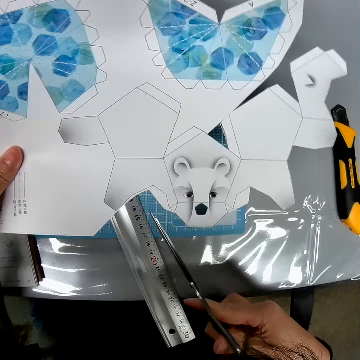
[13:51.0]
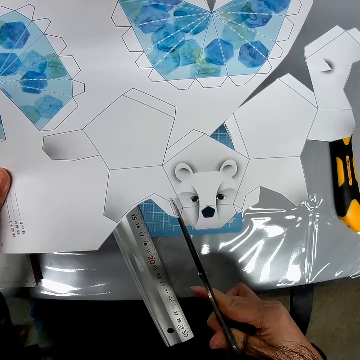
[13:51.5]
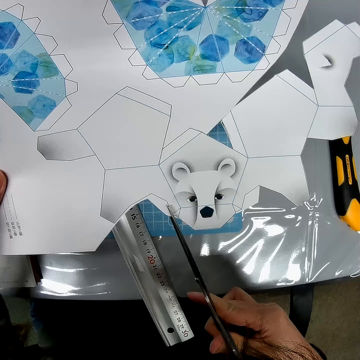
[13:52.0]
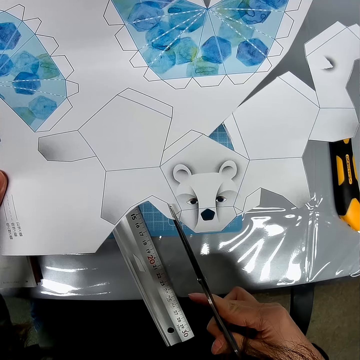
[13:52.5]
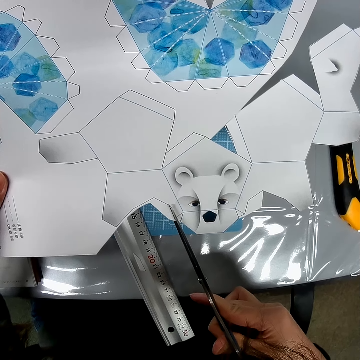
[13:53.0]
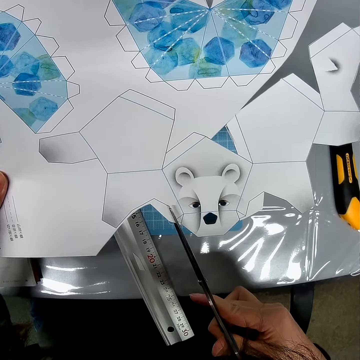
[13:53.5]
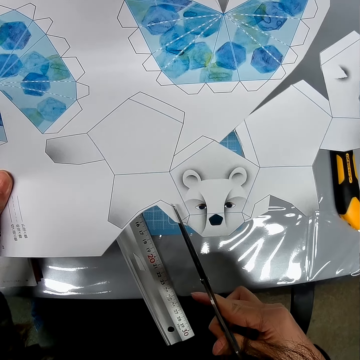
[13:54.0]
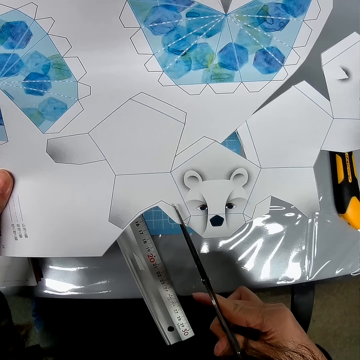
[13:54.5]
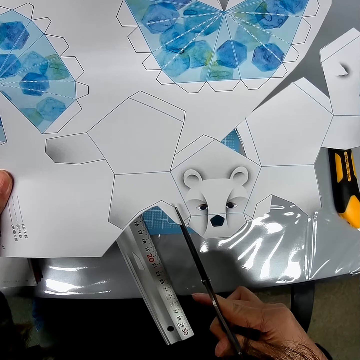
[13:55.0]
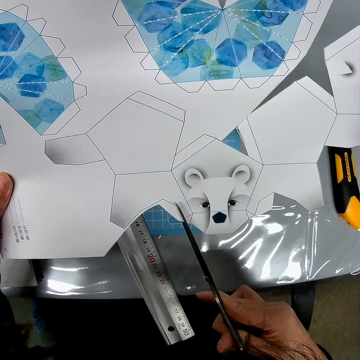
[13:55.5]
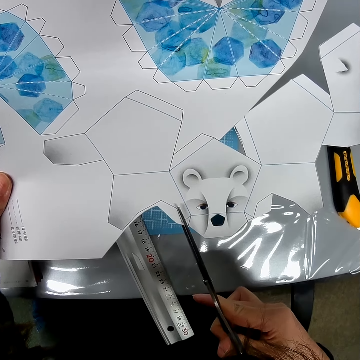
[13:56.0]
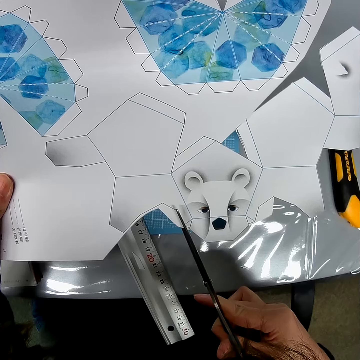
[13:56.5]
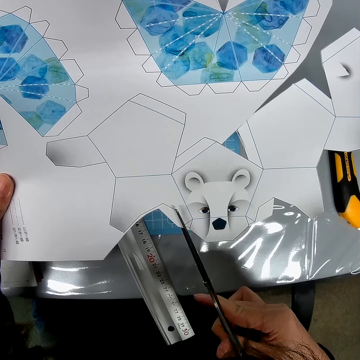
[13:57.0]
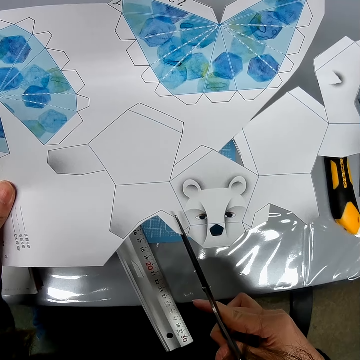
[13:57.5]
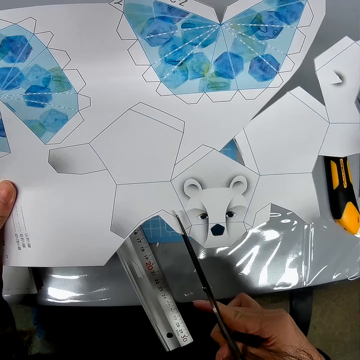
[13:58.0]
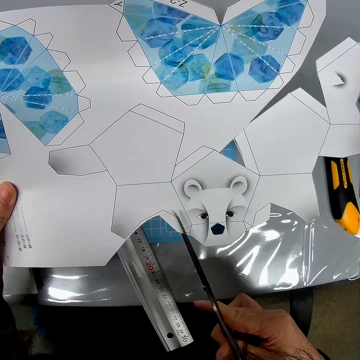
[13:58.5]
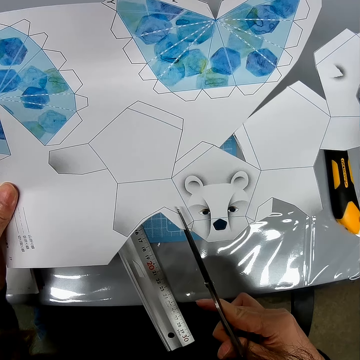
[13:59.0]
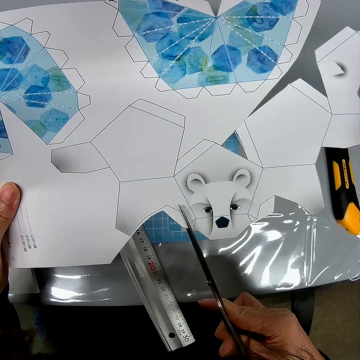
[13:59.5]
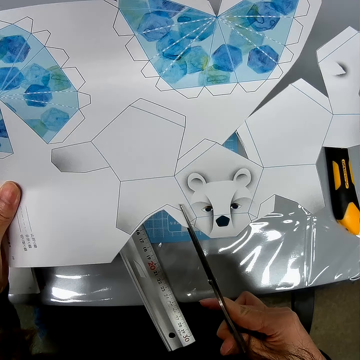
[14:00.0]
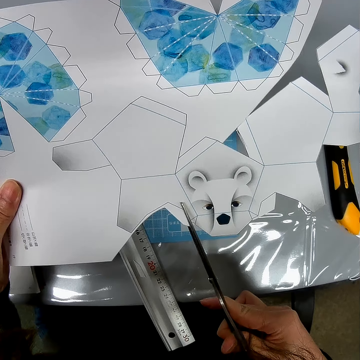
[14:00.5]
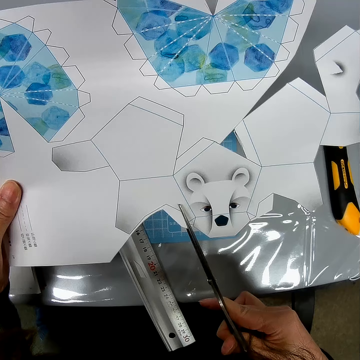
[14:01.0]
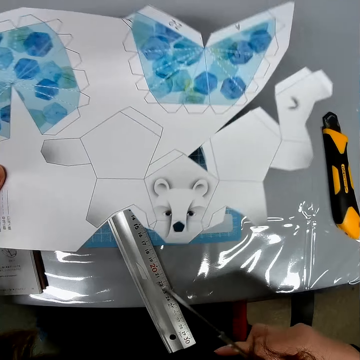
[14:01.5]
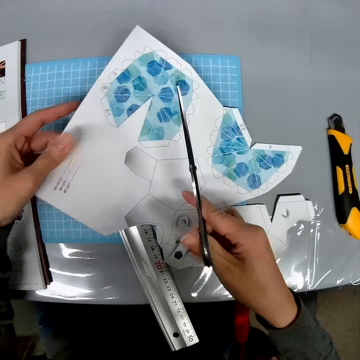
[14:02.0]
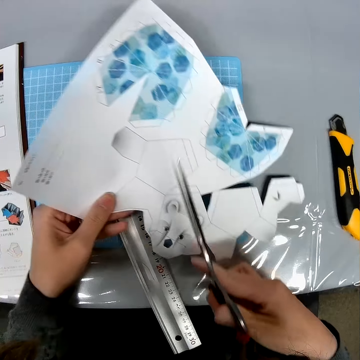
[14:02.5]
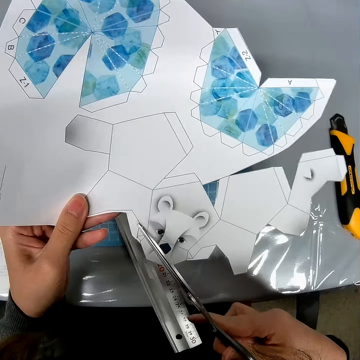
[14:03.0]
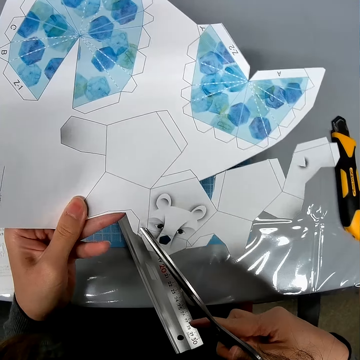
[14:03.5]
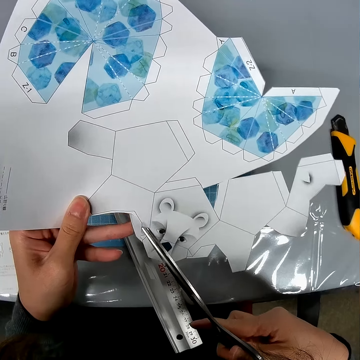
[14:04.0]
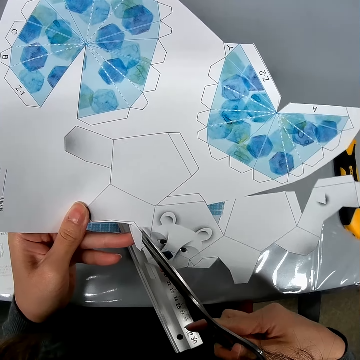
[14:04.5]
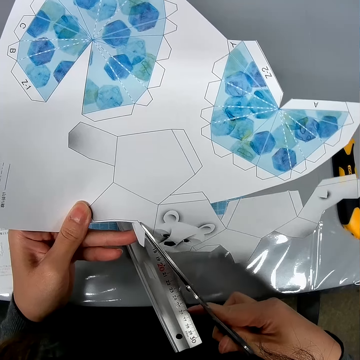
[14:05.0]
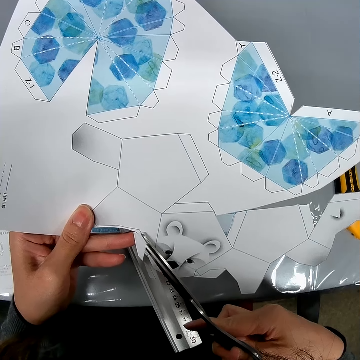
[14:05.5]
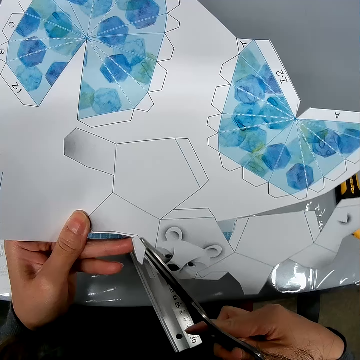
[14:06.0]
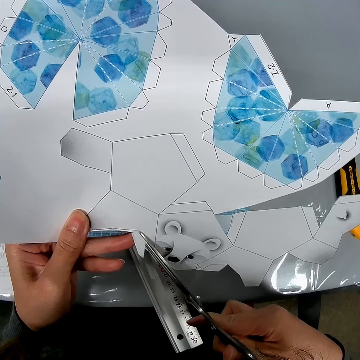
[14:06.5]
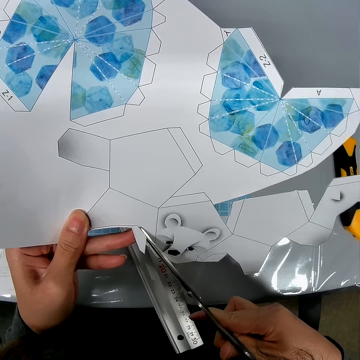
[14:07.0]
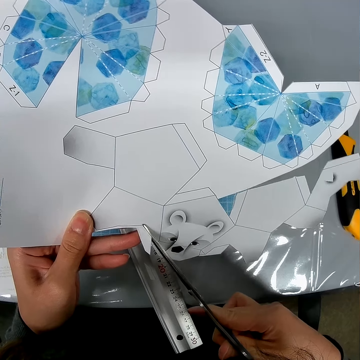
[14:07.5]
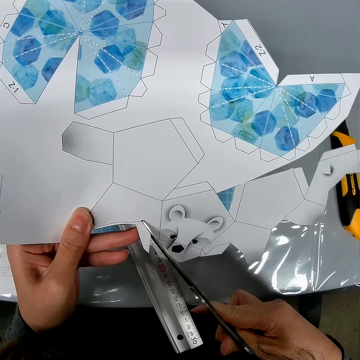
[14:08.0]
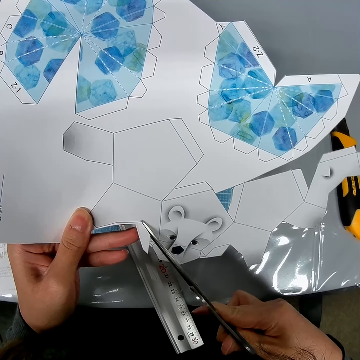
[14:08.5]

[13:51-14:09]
The camera wearer turns a paper craft. They cut the paper craft with a pair of scissors.

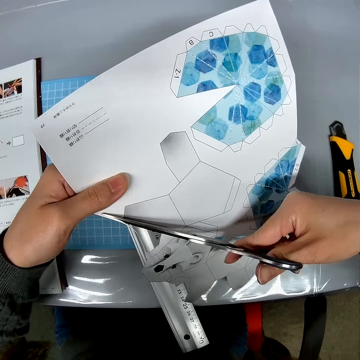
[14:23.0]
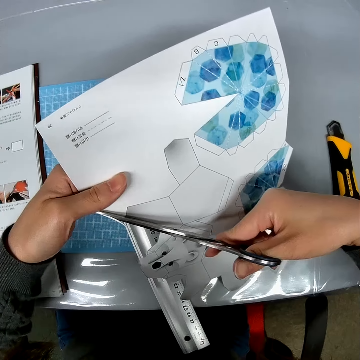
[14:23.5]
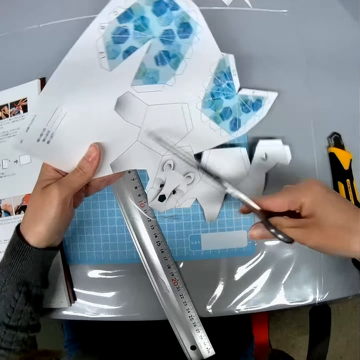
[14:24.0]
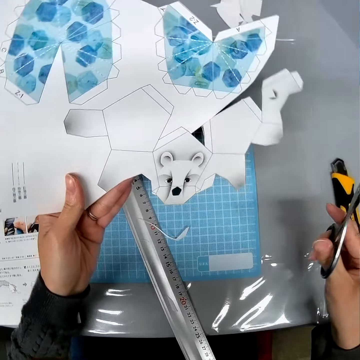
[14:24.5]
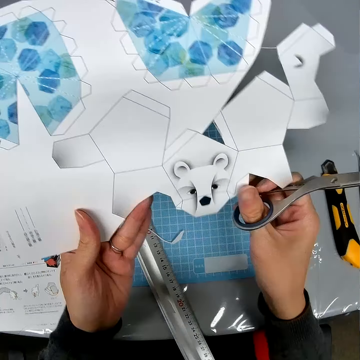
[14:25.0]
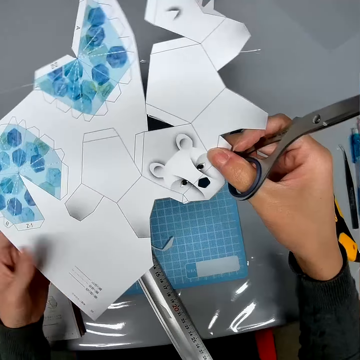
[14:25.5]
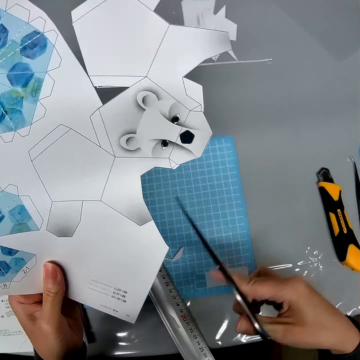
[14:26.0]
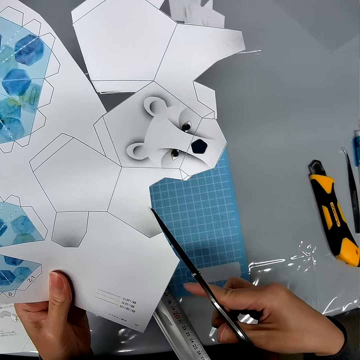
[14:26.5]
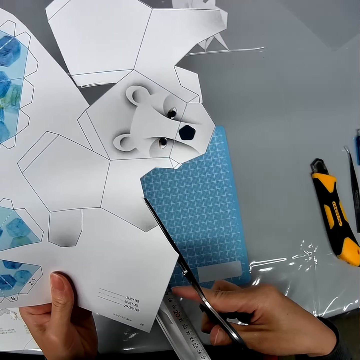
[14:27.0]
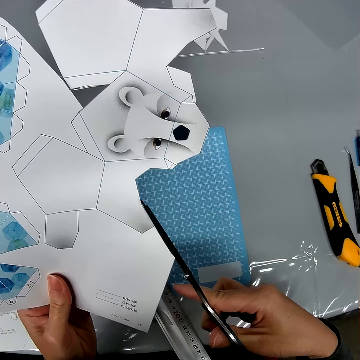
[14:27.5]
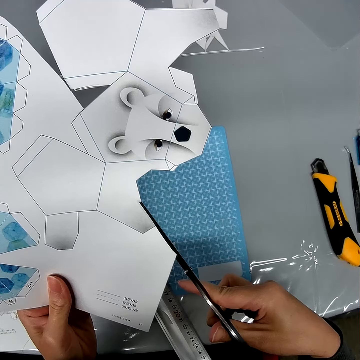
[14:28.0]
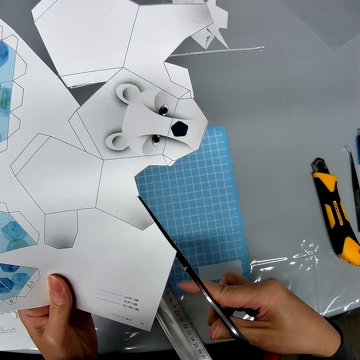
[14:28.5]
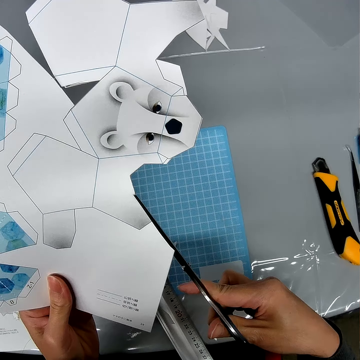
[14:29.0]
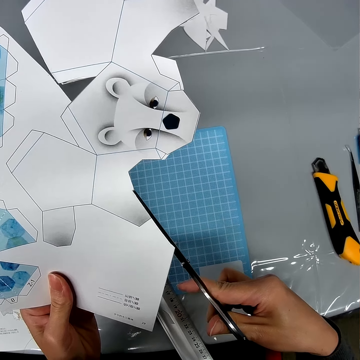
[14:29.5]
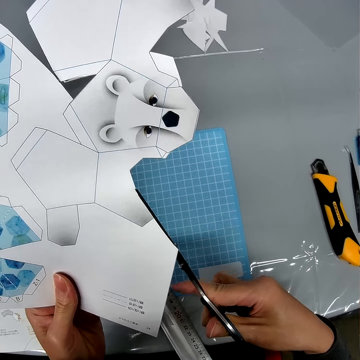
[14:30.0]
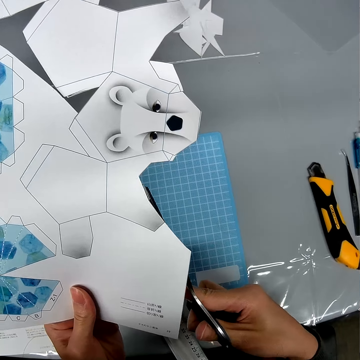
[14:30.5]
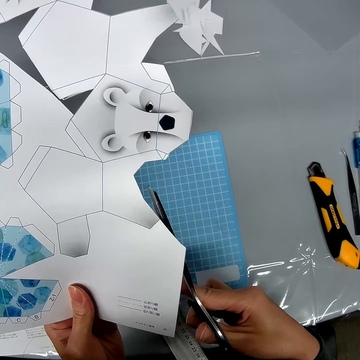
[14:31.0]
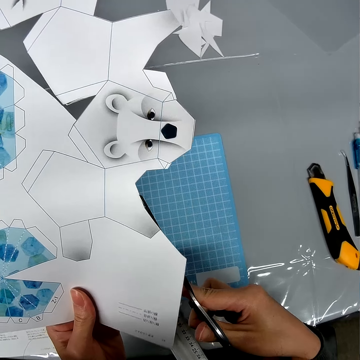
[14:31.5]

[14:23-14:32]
The camera wearer turns a paper craft. They cut the paper craft with a pair of scissors.

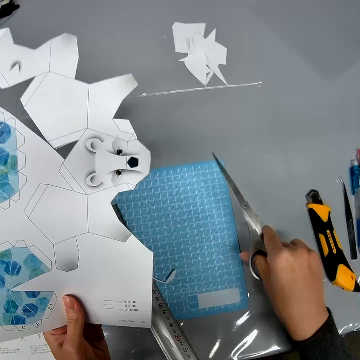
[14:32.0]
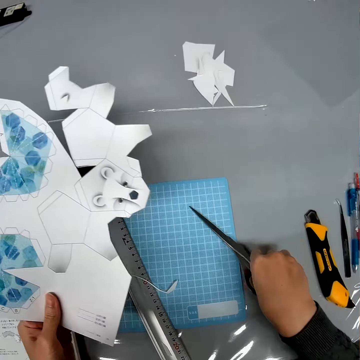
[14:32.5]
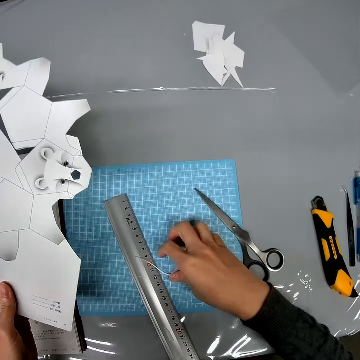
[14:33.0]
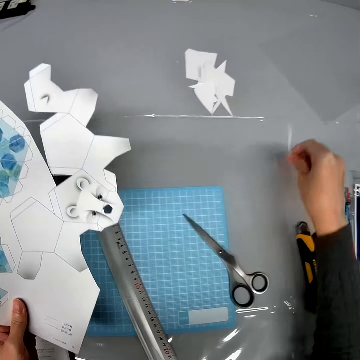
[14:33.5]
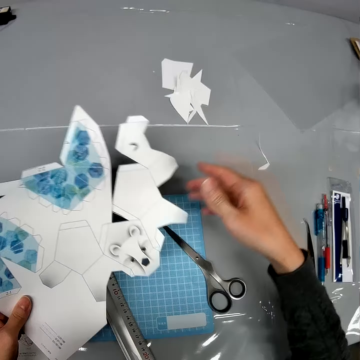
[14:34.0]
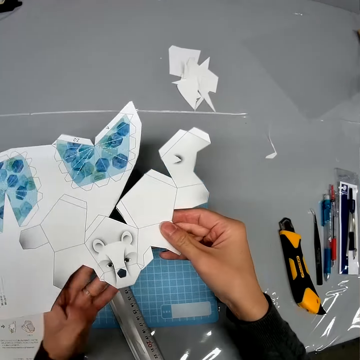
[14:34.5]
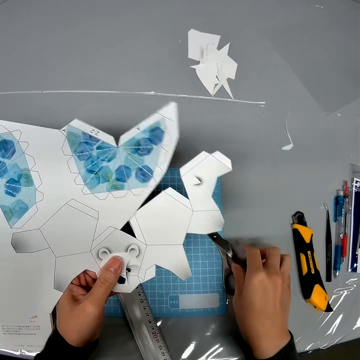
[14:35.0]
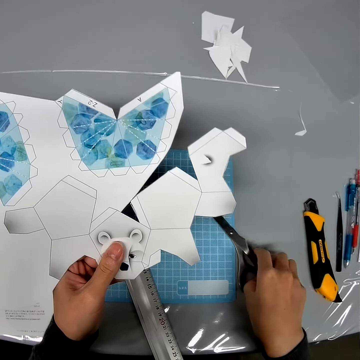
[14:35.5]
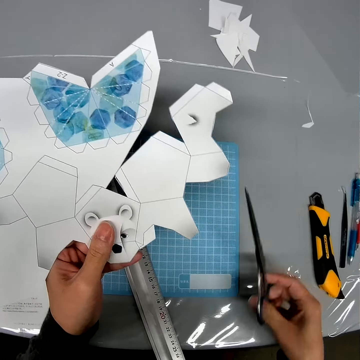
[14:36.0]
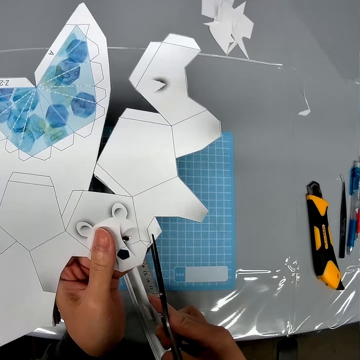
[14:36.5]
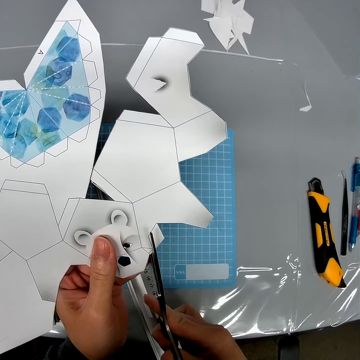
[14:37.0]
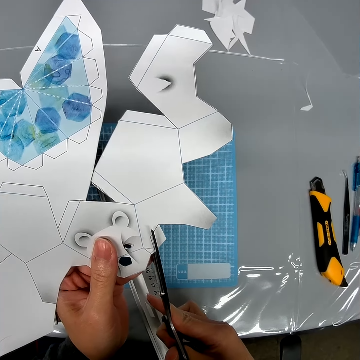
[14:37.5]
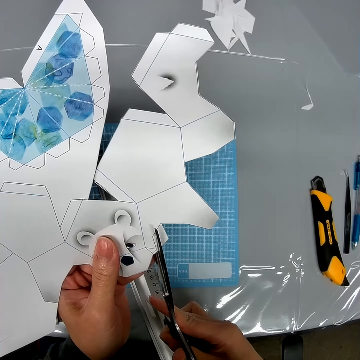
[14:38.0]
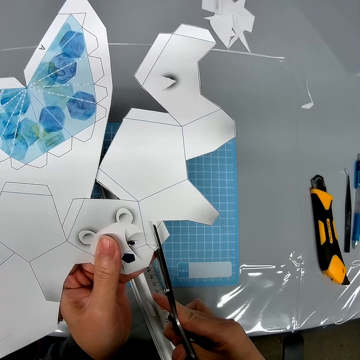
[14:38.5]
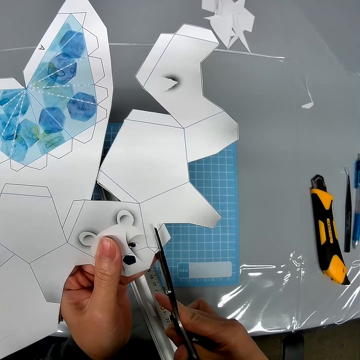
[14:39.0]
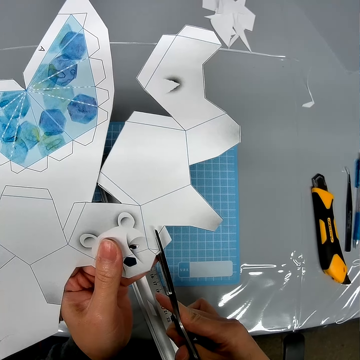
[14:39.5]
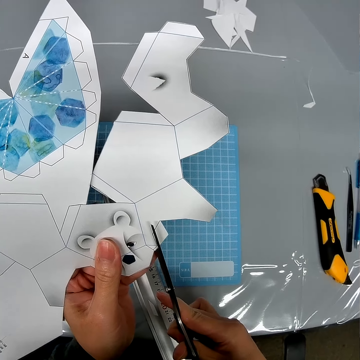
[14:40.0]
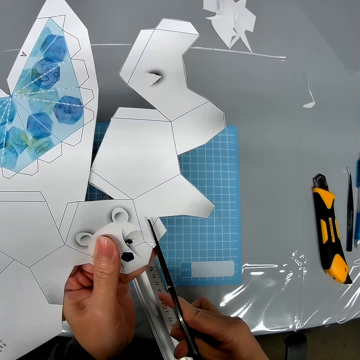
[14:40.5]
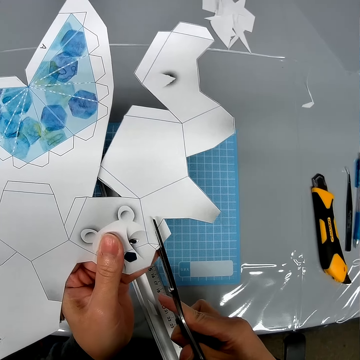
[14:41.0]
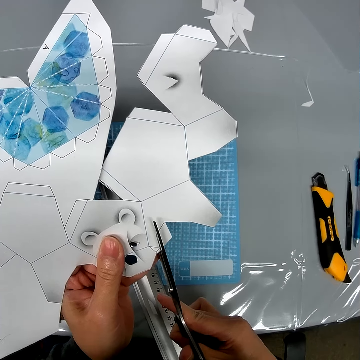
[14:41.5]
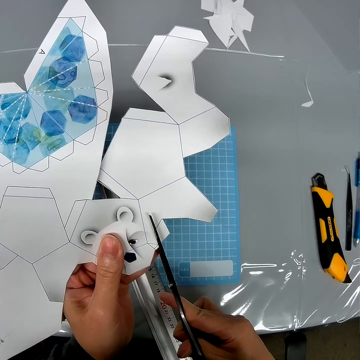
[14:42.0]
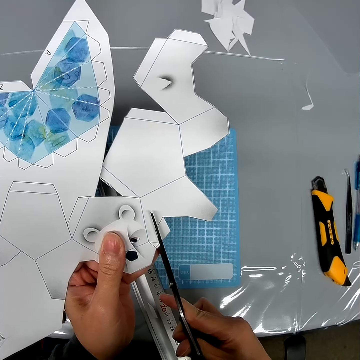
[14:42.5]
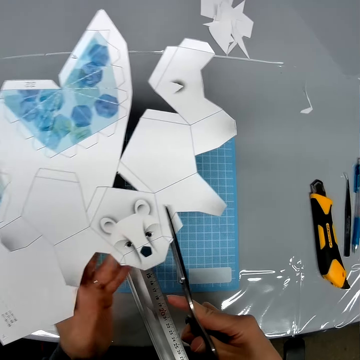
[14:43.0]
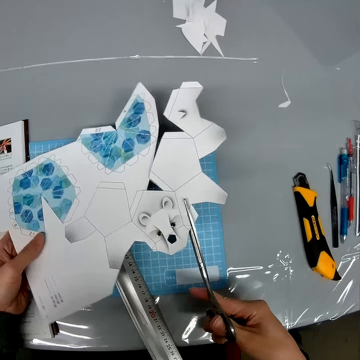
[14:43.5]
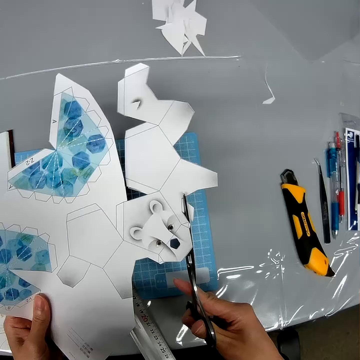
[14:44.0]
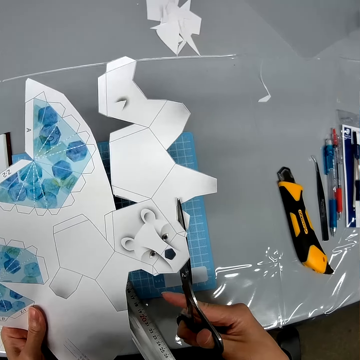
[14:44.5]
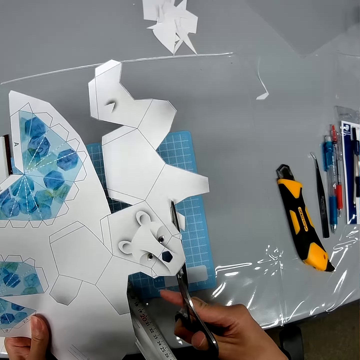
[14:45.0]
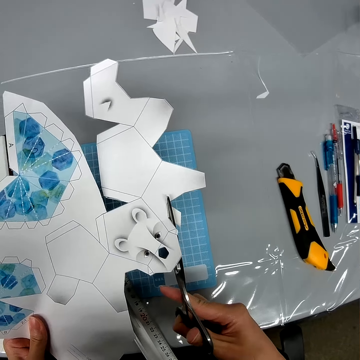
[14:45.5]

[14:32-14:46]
The camera wearer puts the pair of scissors on the table. They pick a piece of paper from the cutting mat. They drop the piece of paper on the table. They turn a paper craft. They pick the pair of scissors from the table. They cut the paper craft with the pair of scissors. They turn the paper craft. They cut the paper craft with the pair of scissors.
